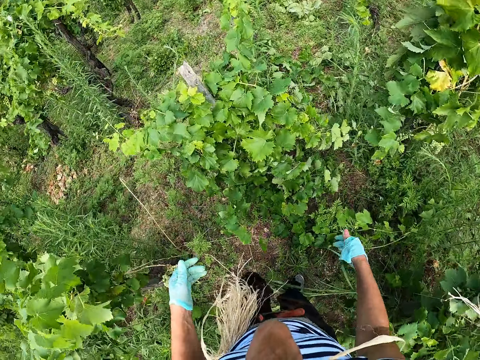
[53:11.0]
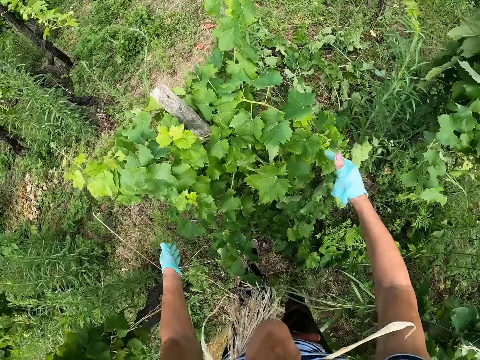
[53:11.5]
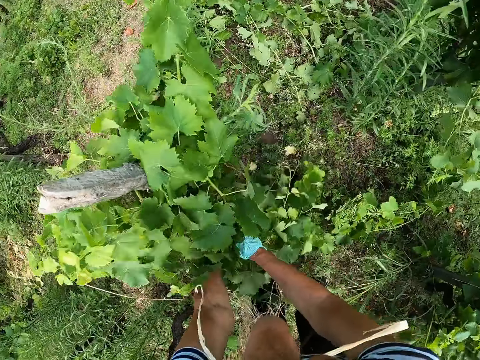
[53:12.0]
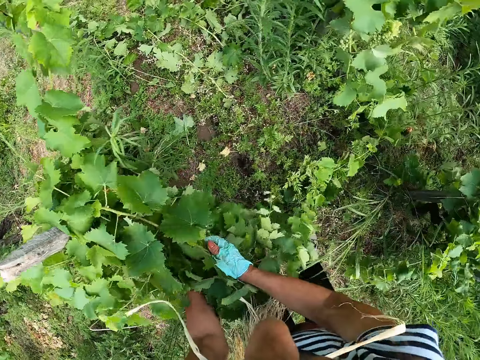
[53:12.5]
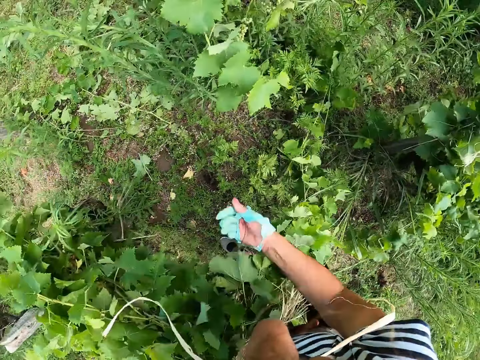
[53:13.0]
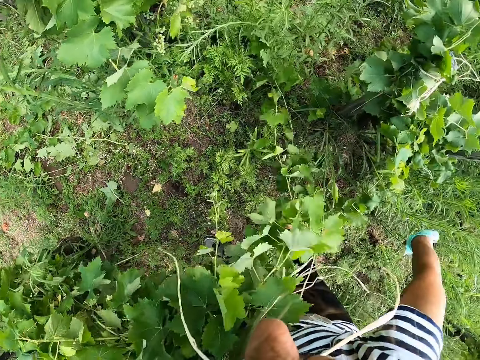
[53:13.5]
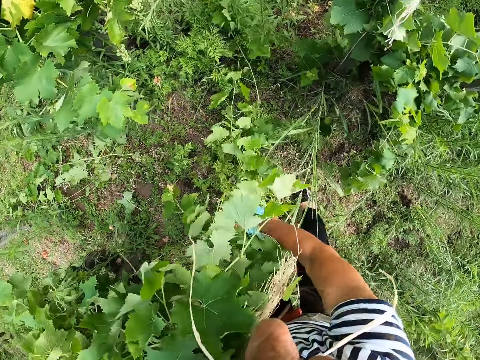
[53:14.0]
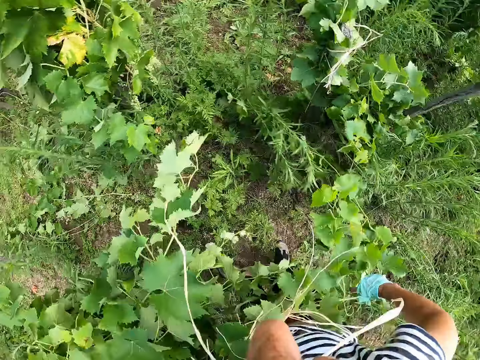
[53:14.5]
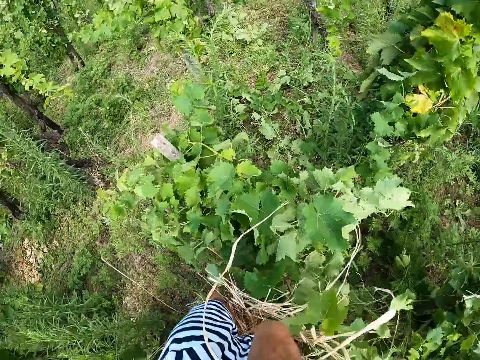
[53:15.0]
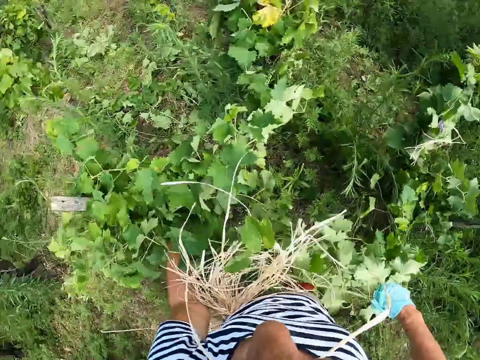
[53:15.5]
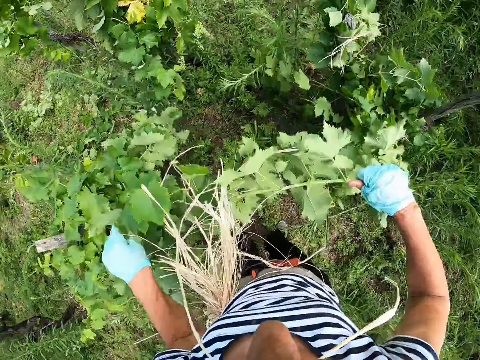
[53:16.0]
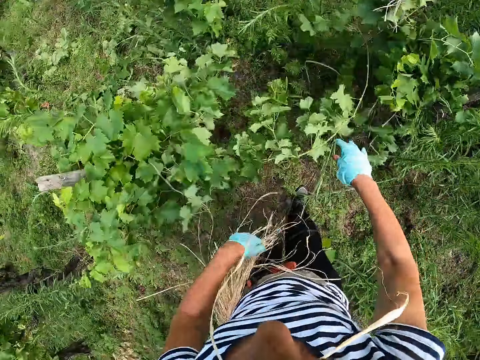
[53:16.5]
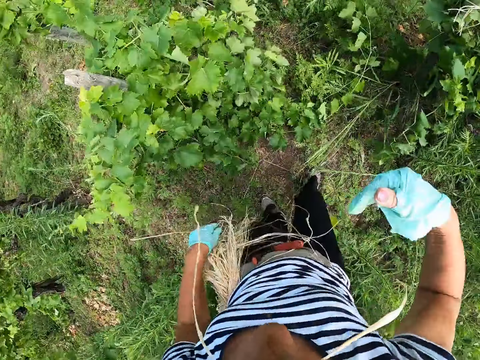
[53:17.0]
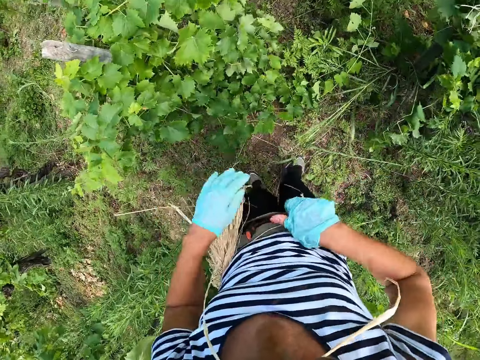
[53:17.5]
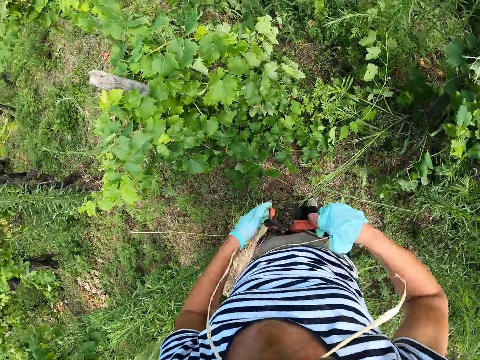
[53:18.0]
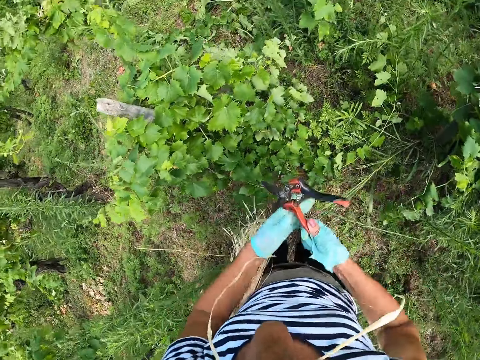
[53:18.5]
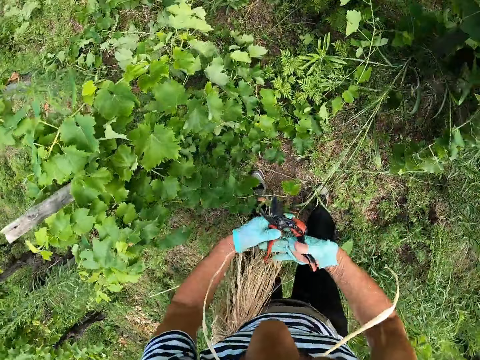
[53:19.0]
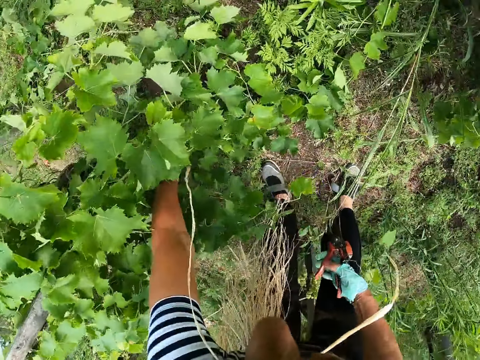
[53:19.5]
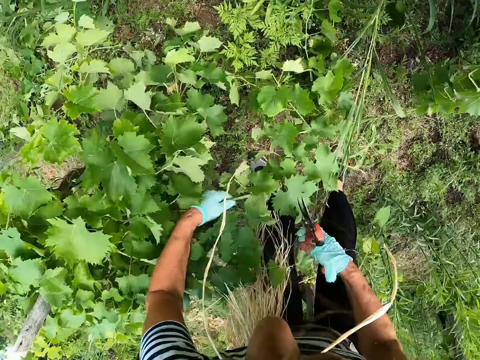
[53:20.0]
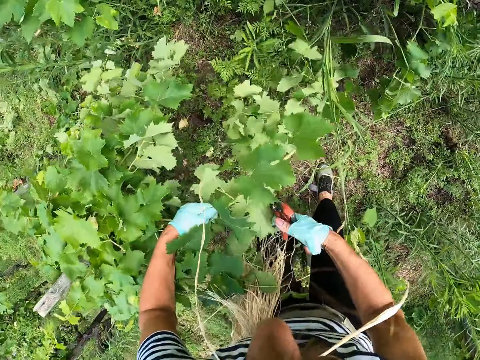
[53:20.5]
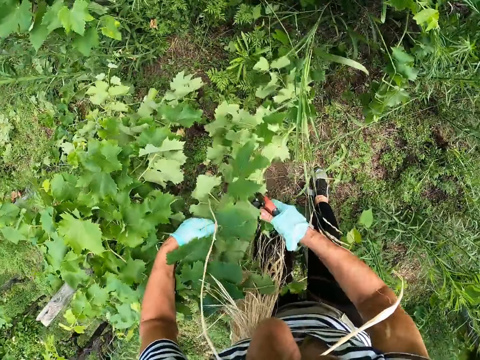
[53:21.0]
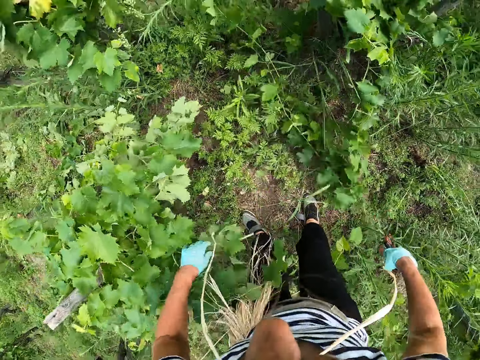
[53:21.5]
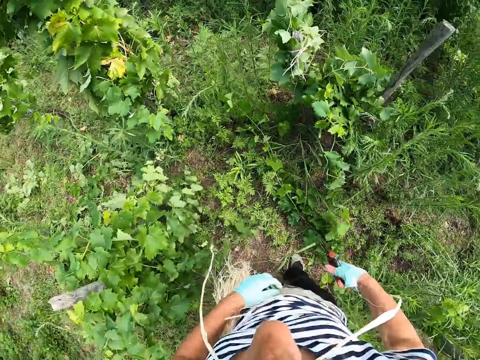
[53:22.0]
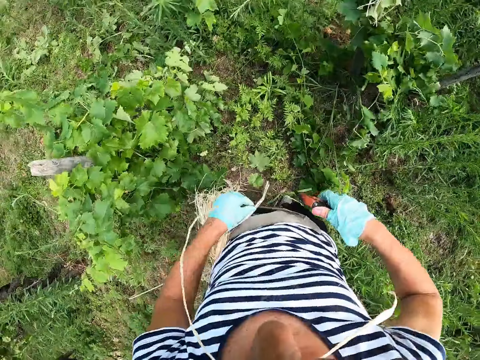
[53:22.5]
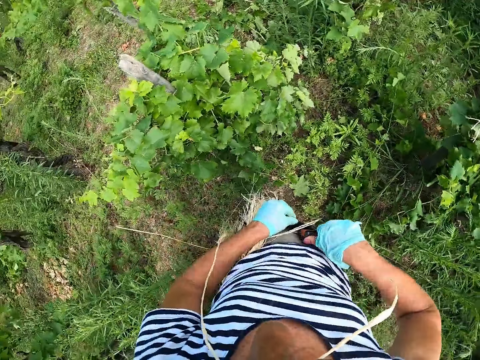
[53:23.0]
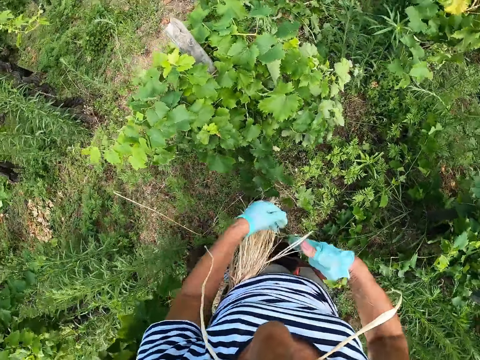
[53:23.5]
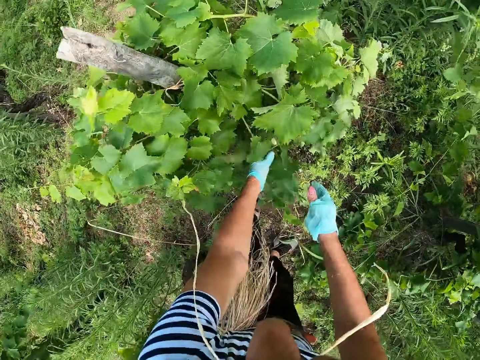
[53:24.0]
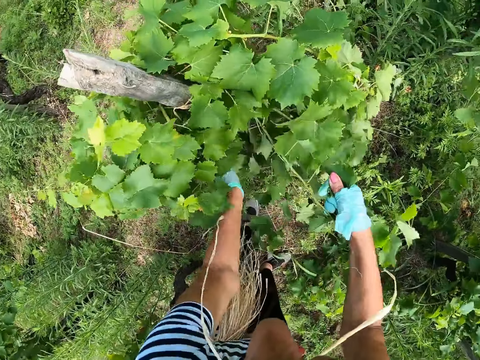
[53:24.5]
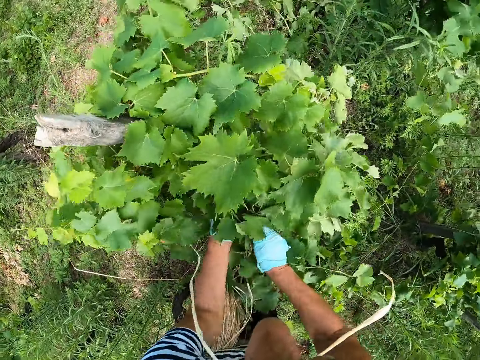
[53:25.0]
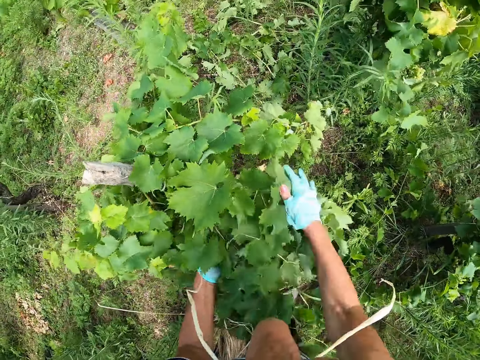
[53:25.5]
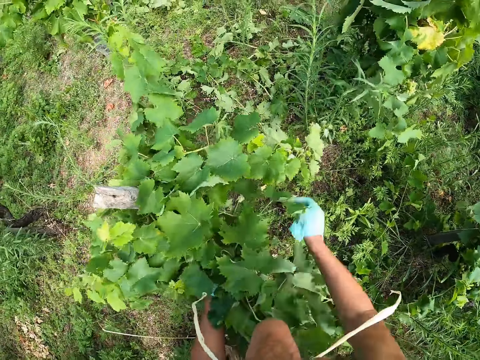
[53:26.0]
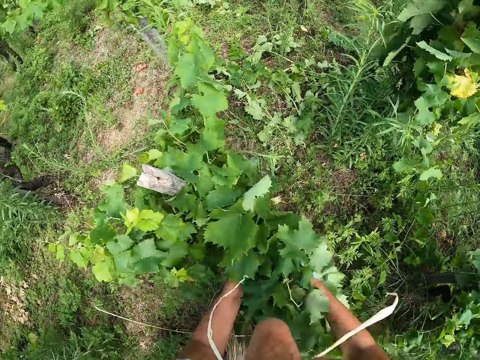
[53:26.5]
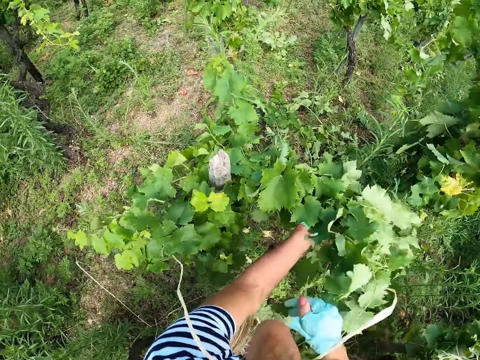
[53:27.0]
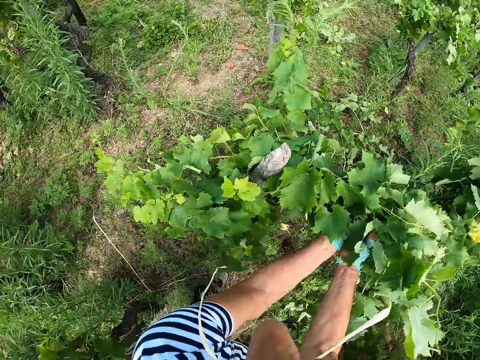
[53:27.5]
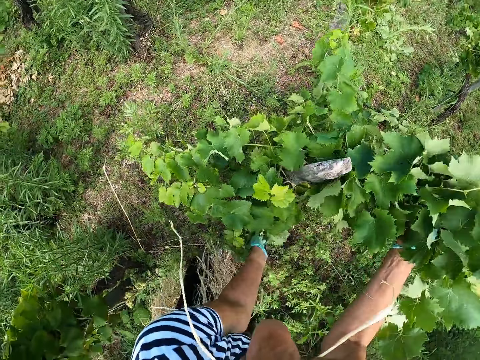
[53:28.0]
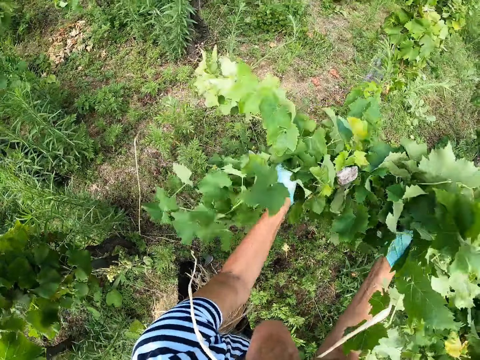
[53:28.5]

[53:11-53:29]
The camera wearer holds the leaves. They put the plants together and remove the hands from the plants. They pick up the shears or pruning tool. They prune the plant and pull the branch. They return the shears in the pocket. They hold up the leaves and put the plants together.

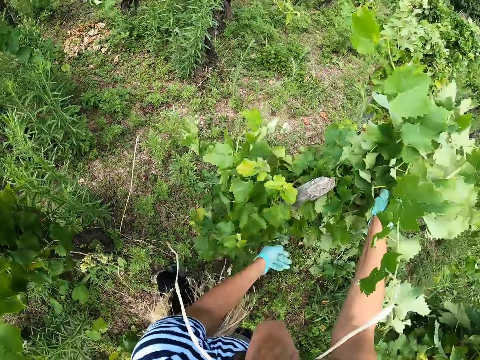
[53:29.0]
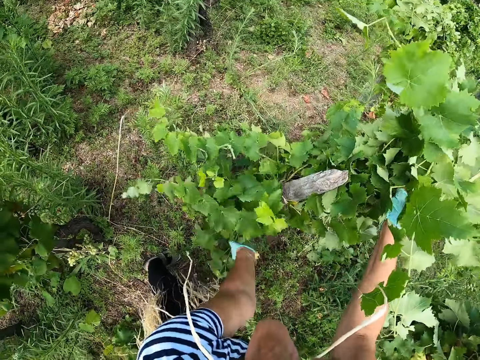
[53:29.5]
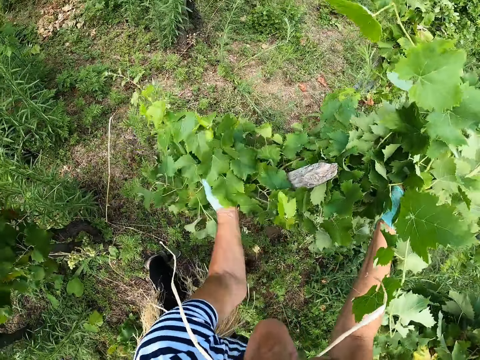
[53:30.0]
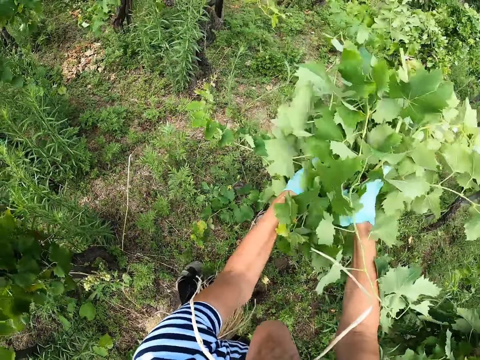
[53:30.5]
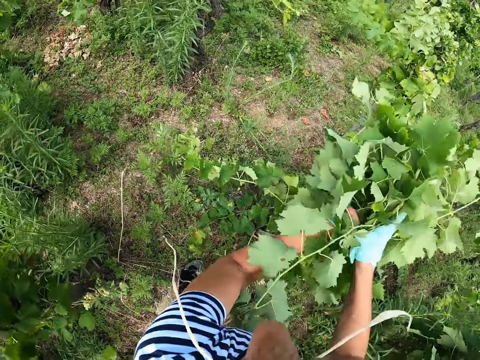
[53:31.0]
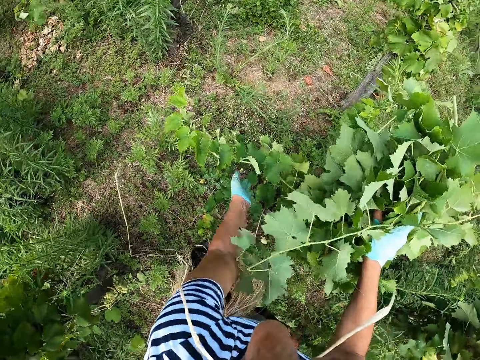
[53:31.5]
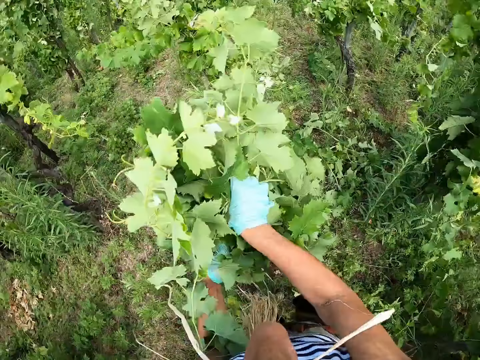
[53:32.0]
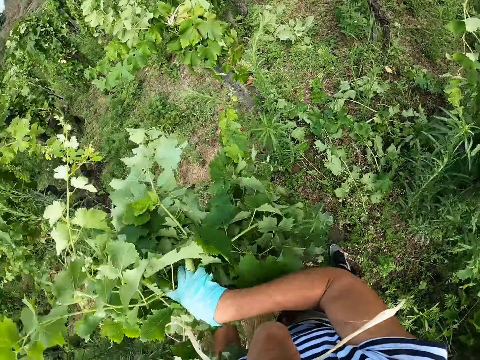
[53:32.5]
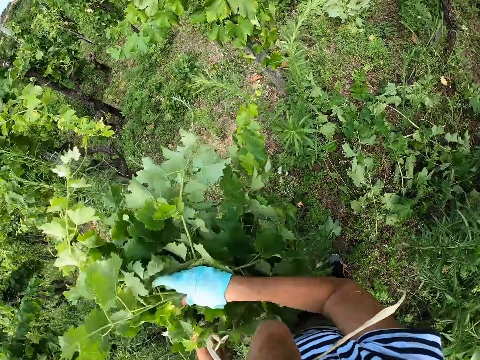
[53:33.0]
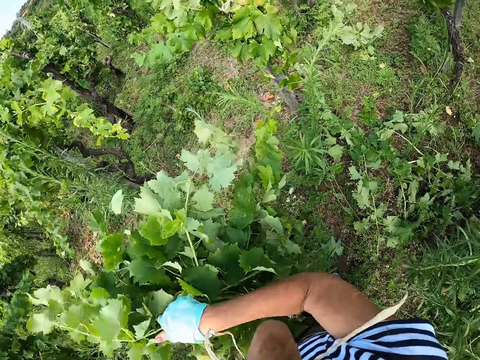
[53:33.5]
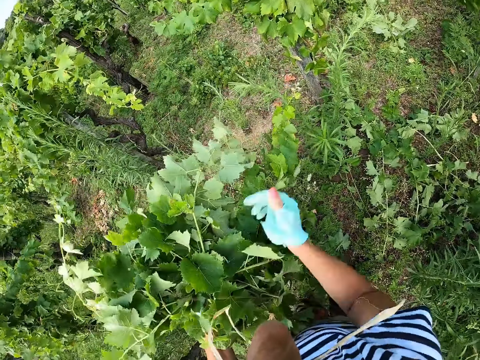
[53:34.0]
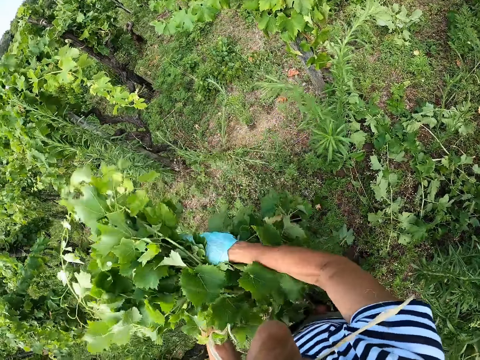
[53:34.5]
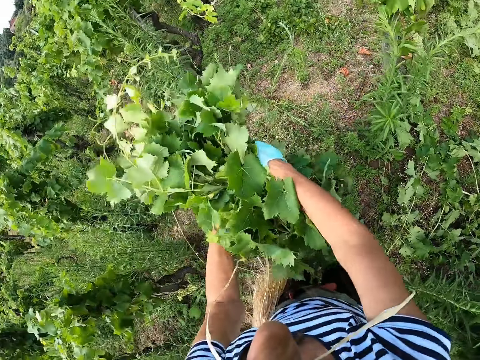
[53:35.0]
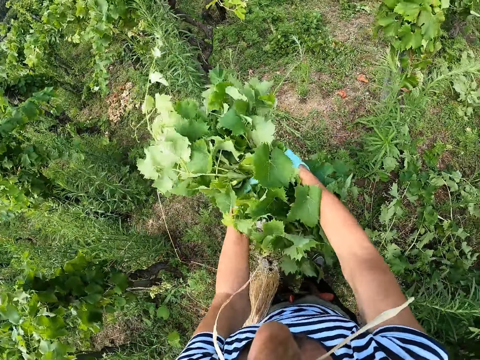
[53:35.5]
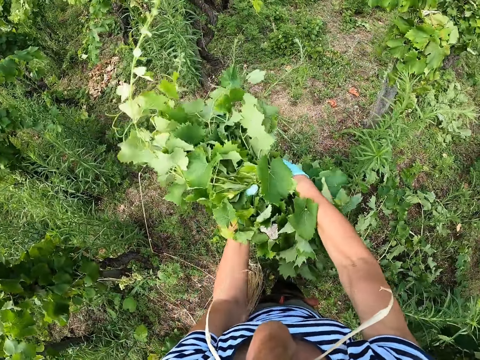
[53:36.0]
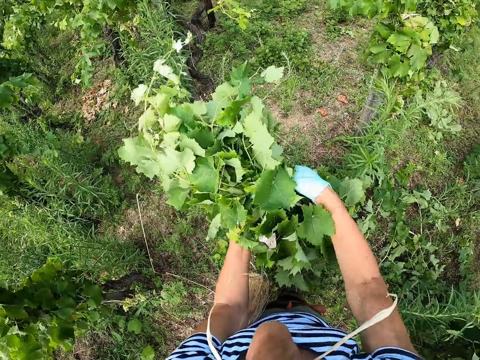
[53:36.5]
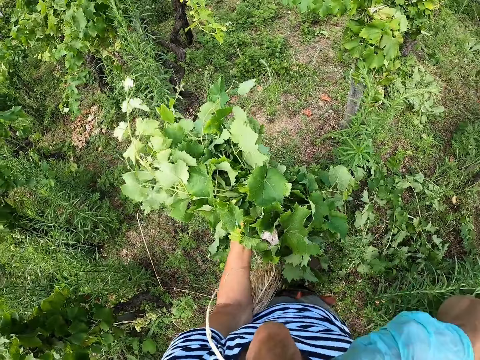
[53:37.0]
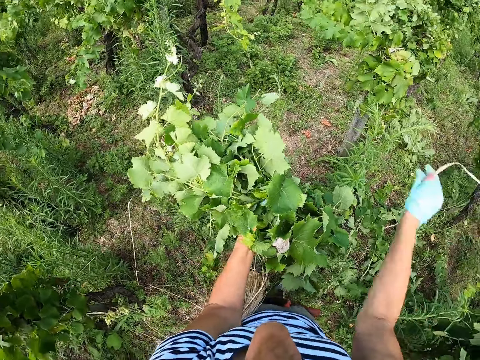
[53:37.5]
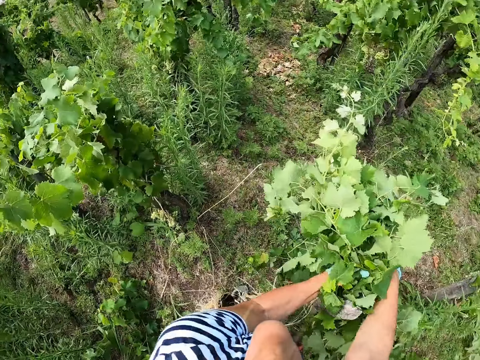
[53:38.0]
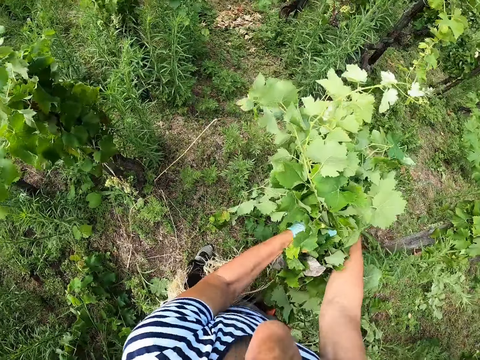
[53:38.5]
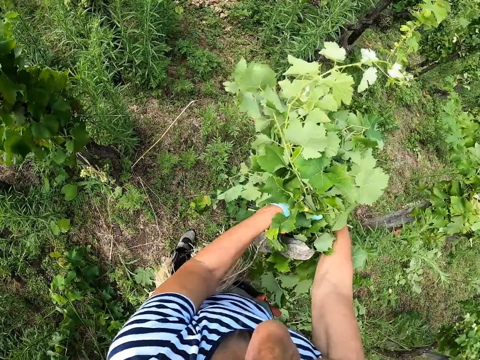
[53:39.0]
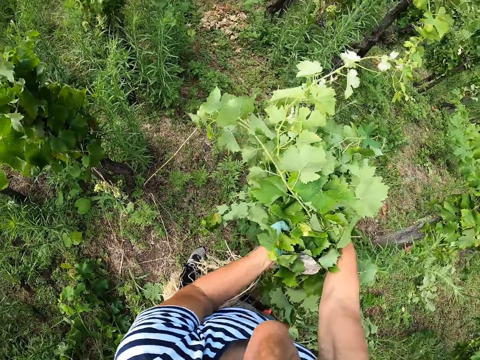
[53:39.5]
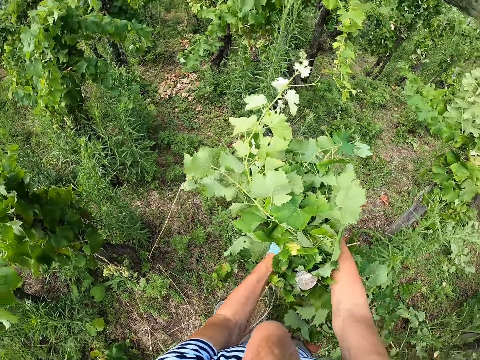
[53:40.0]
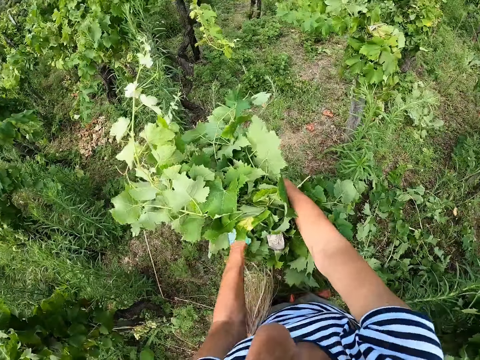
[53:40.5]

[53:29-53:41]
The camera wearer picks up the strand. They tie the plant on the stake with a rope.
